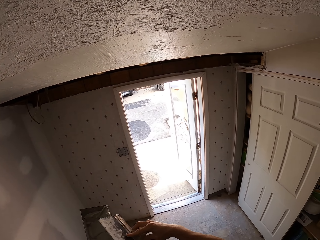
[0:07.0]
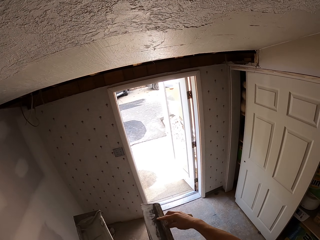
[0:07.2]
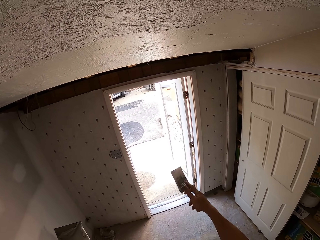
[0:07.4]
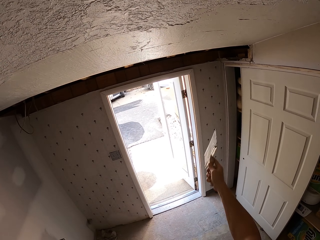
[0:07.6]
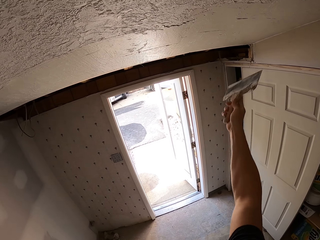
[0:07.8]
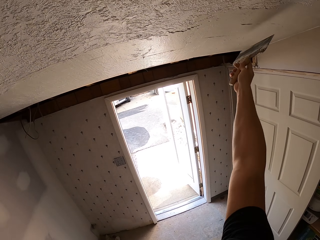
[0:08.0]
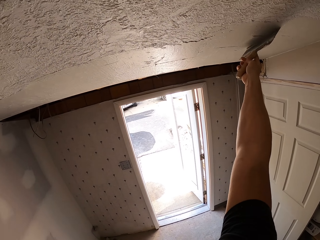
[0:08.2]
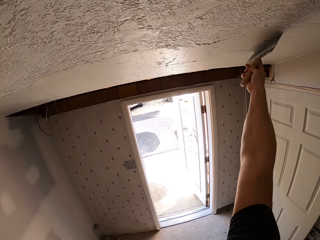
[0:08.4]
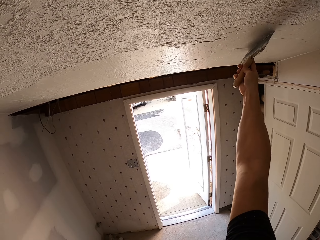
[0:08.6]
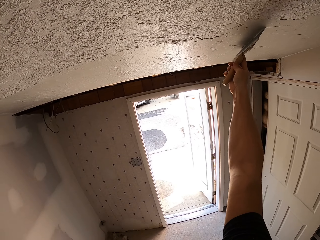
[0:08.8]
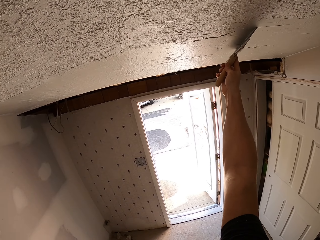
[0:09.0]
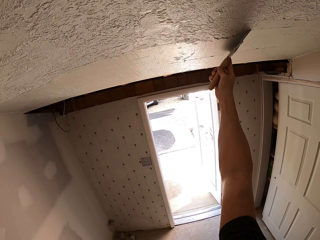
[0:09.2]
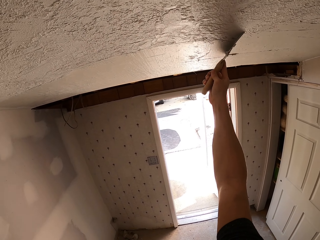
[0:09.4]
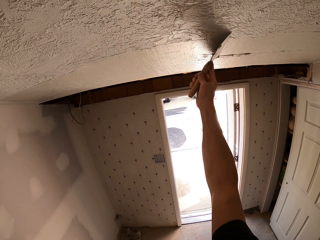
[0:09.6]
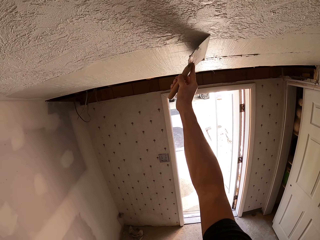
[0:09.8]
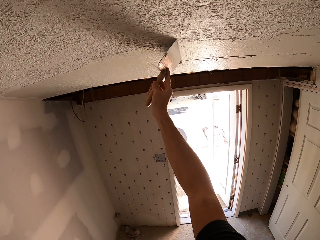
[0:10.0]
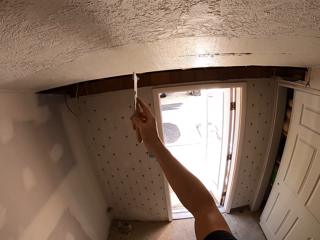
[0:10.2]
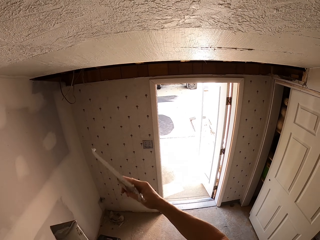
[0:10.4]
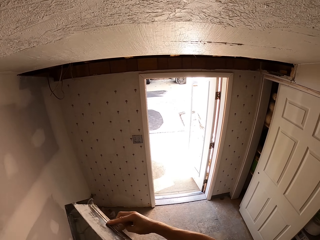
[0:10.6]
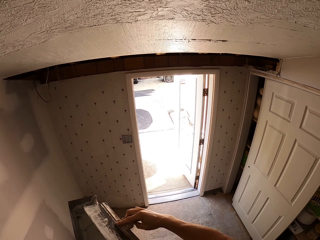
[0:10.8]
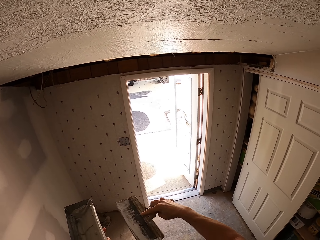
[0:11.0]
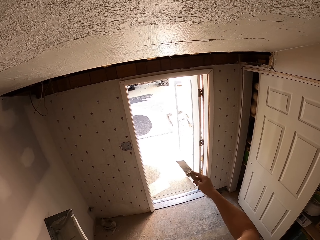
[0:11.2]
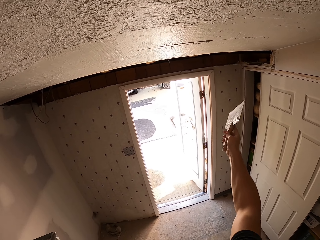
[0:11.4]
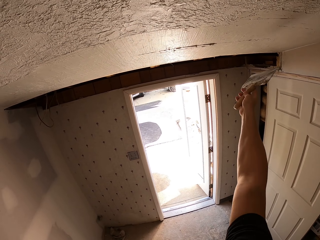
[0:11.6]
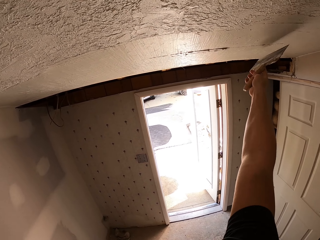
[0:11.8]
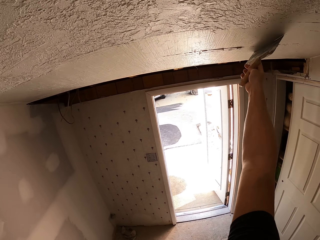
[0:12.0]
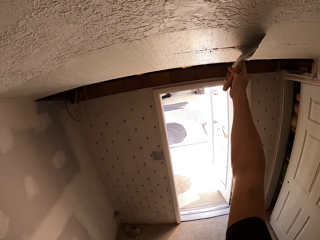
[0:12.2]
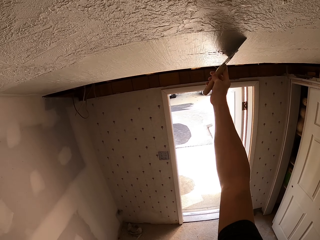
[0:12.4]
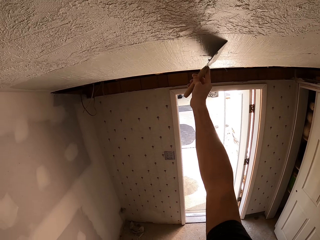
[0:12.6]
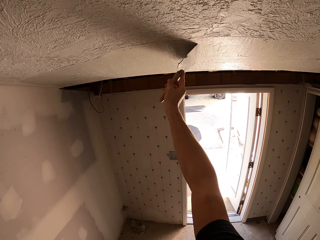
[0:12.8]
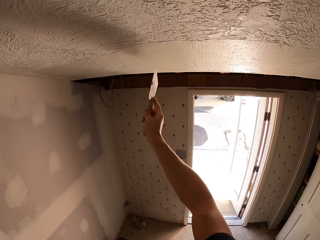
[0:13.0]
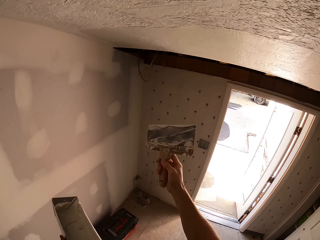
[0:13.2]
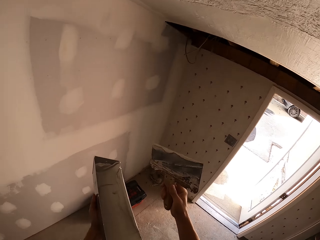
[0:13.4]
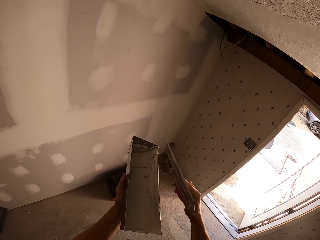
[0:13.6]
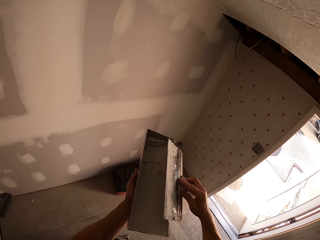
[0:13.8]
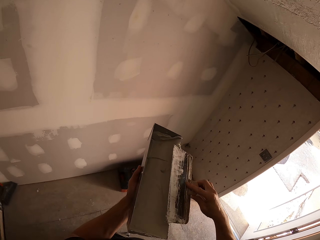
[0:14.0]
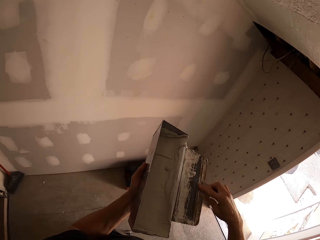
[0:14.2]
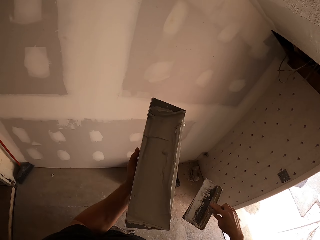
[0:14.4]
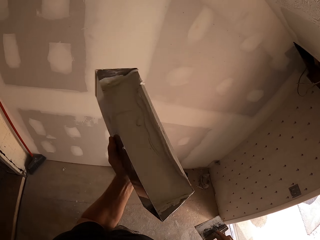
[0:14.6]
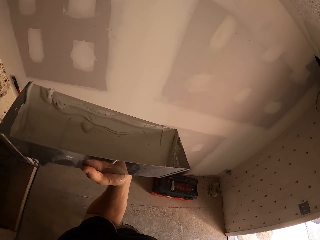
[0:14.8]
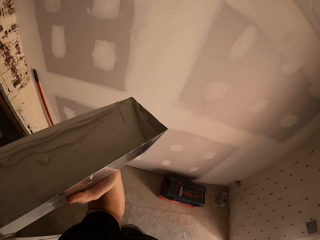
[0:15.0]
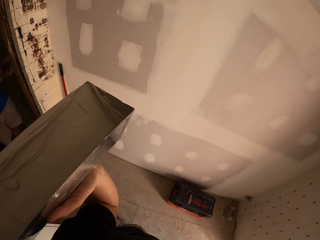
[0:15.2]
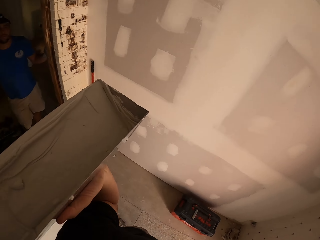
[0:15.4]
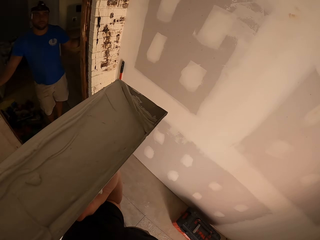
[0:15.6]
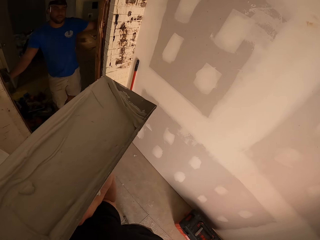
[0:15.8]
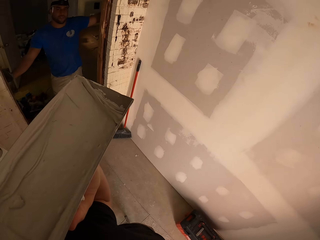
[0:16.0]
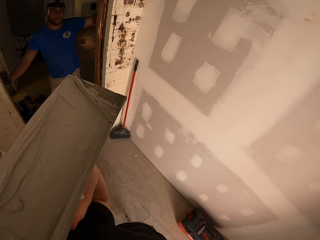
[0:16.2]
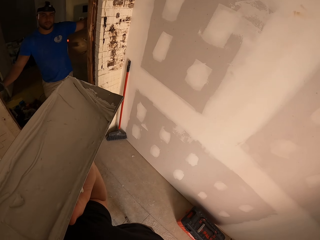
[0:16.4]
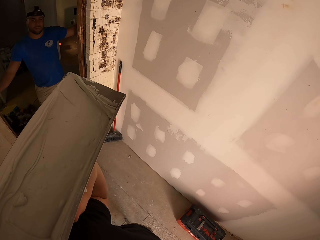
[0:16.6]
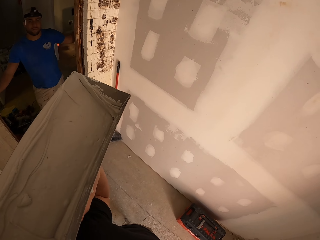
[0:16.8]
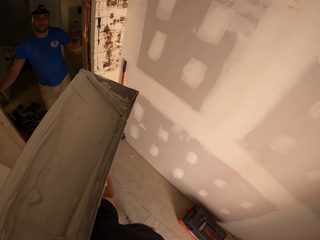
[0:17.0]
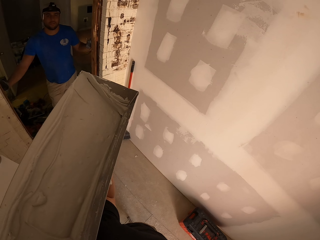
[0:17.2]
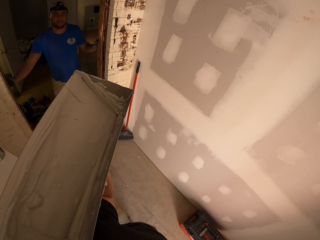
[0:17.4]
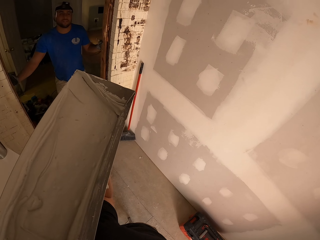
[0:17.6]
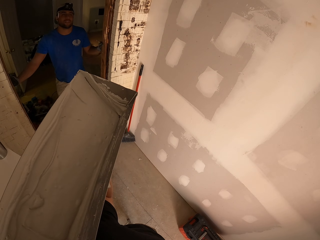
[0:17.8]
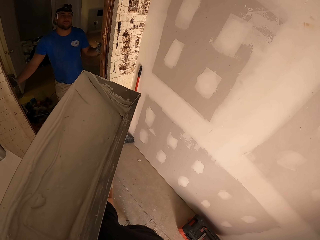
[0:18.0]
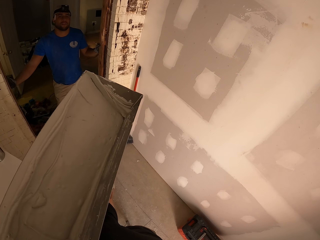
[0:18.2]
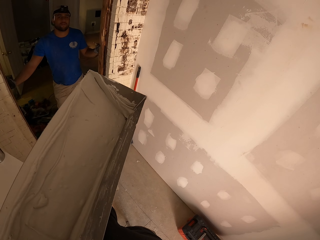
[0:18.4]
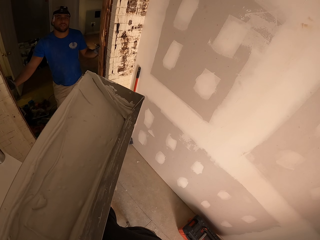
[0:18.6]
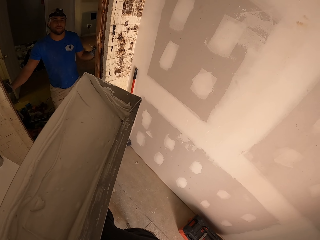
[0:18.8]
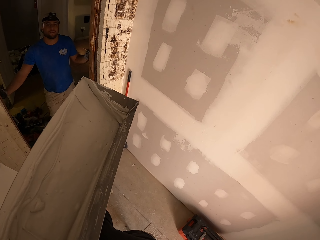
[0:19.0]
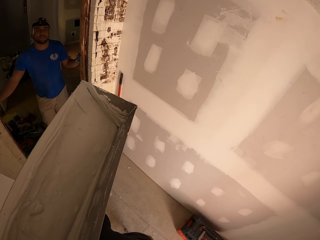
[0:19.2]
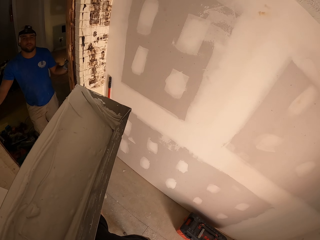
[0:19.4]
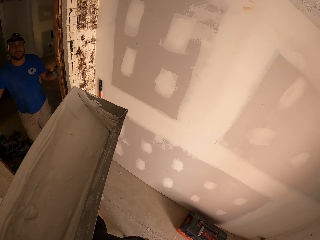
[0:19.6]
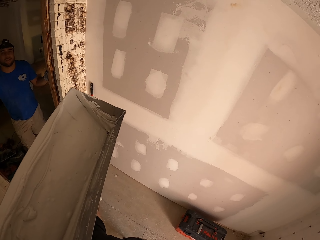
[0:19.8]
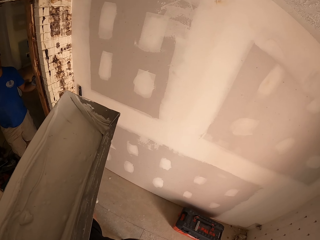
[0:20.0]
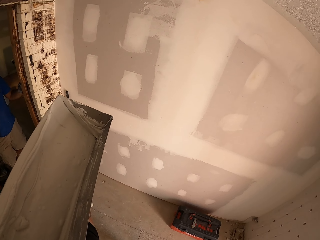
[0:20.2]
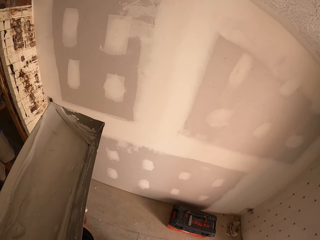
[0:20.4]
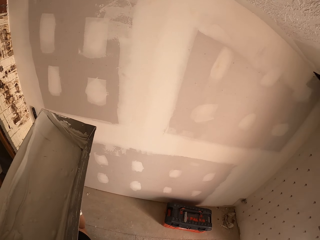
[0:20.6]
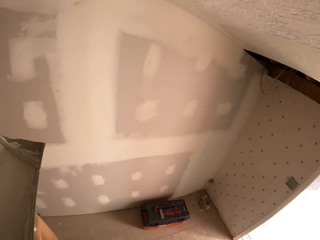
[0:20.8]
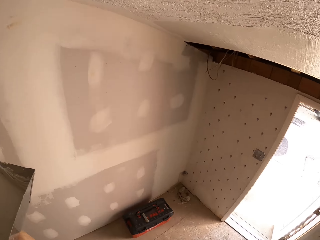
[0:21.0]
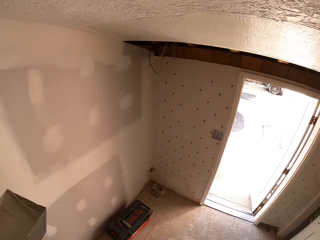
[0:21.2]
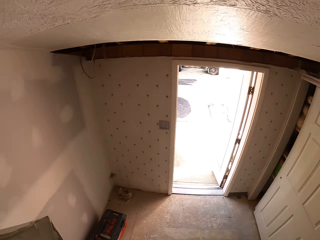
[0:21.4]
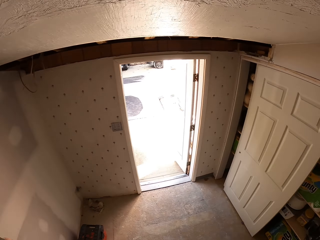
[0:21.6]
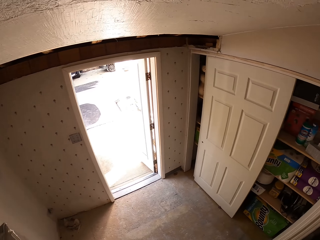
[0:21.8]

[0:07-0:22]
The camera wearer reduces the plaster. They wipe the brush on a container. They plaster the ceiling. They paint a wall. They remove the plaster from the masonry trowel. They wipe the brush on the container. They paint the wall. They plaster the ceiling. They remove the plaster from the masonry trowel. They wipe the brush on the container. They hold a square trowel on the left hand. A man stands at the door. The camera wearer turns around the room. They turn around.

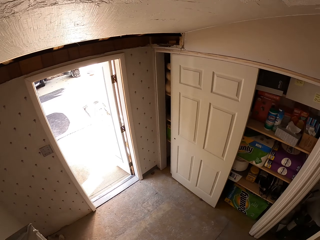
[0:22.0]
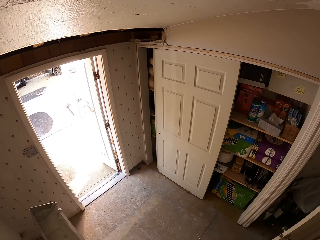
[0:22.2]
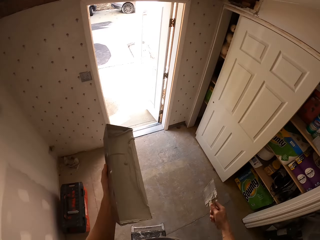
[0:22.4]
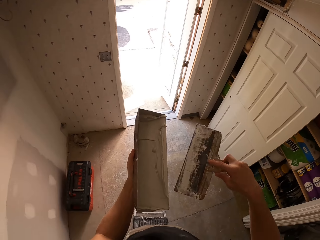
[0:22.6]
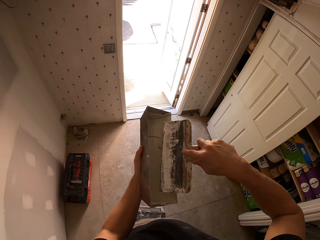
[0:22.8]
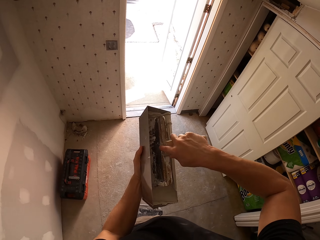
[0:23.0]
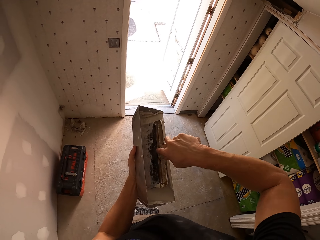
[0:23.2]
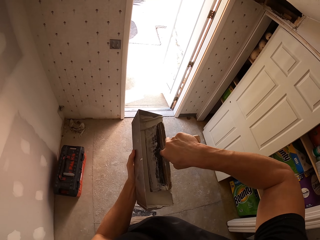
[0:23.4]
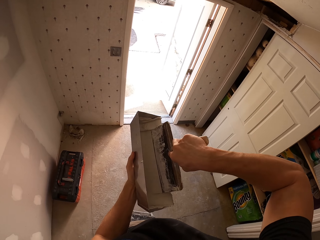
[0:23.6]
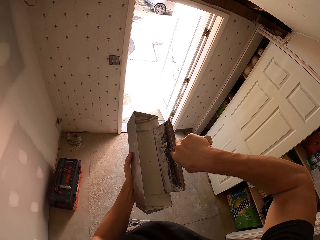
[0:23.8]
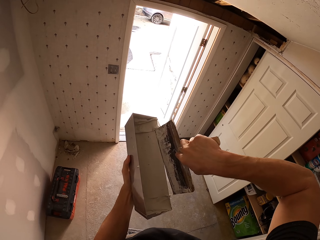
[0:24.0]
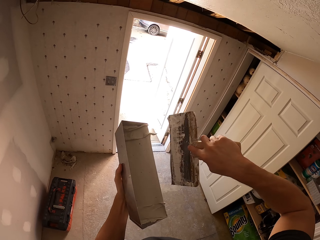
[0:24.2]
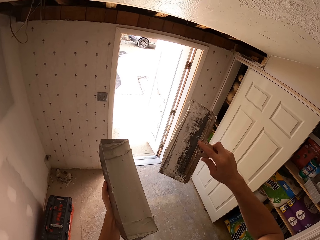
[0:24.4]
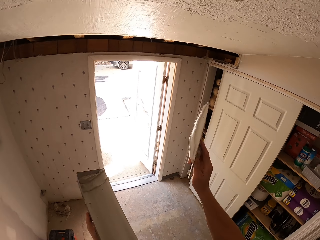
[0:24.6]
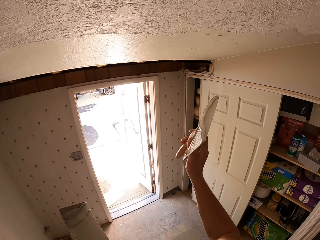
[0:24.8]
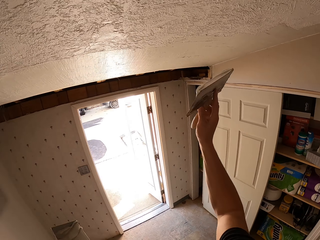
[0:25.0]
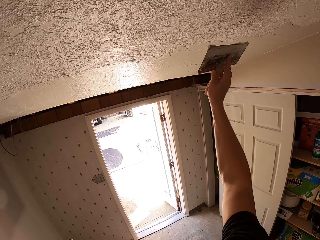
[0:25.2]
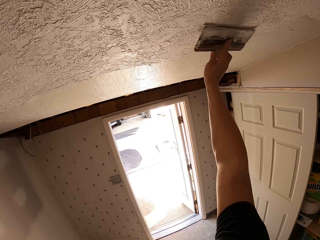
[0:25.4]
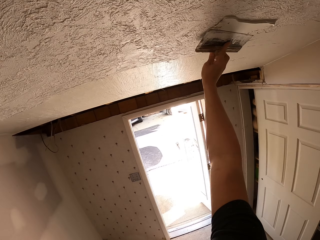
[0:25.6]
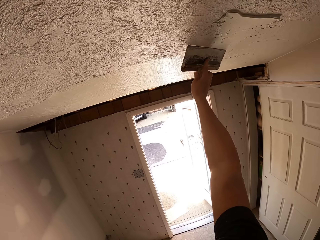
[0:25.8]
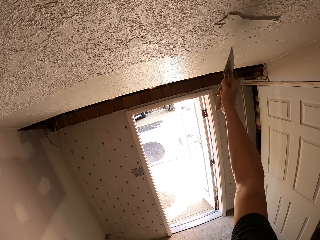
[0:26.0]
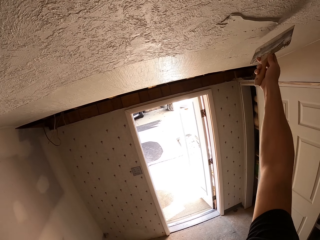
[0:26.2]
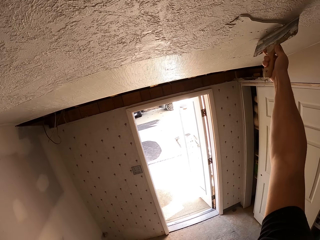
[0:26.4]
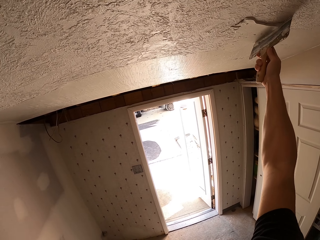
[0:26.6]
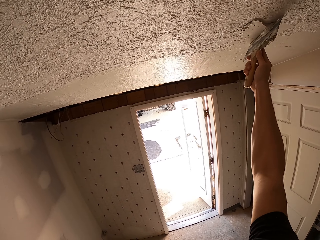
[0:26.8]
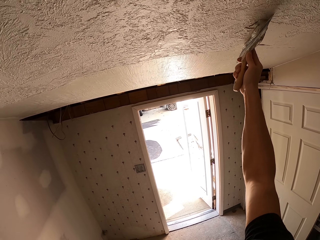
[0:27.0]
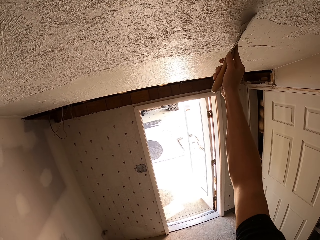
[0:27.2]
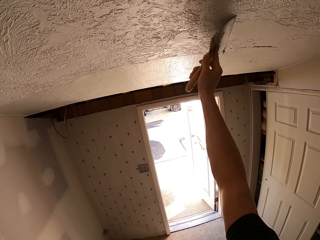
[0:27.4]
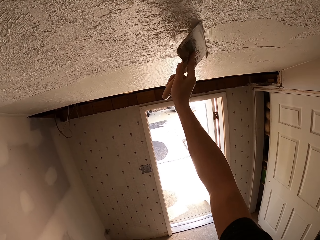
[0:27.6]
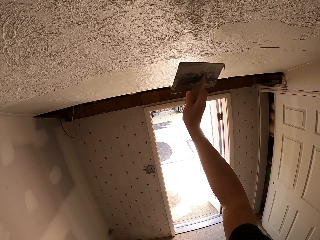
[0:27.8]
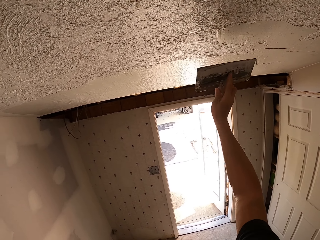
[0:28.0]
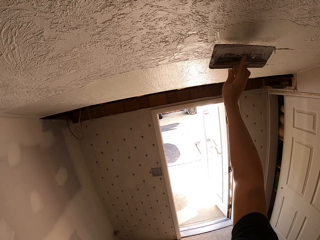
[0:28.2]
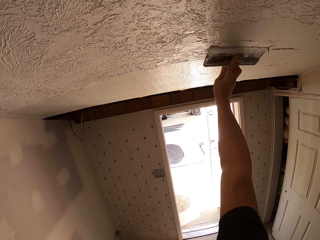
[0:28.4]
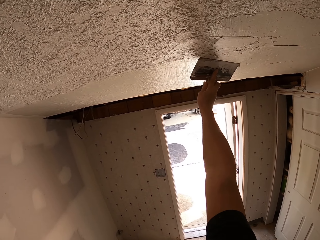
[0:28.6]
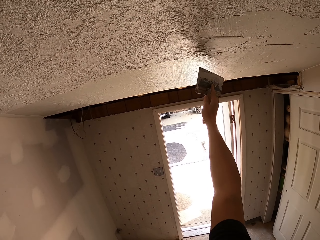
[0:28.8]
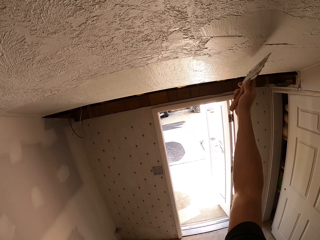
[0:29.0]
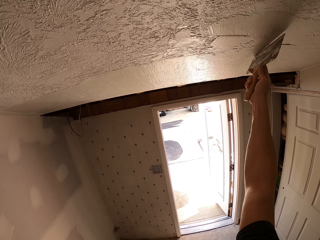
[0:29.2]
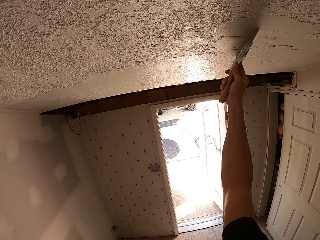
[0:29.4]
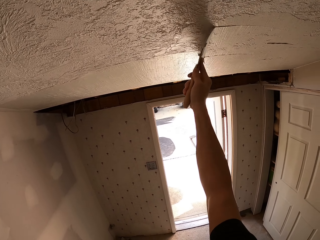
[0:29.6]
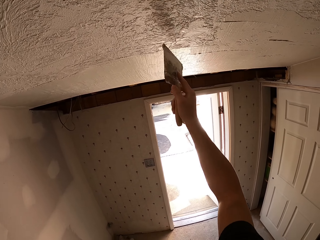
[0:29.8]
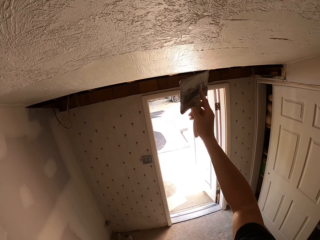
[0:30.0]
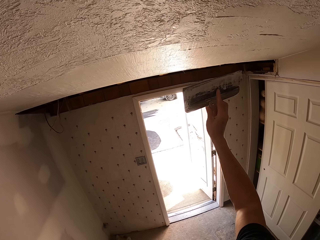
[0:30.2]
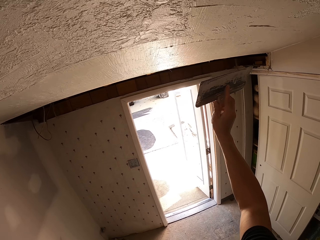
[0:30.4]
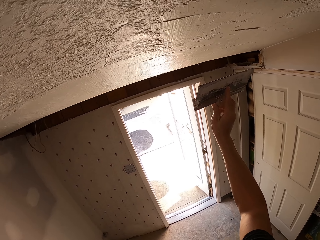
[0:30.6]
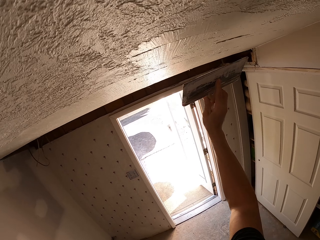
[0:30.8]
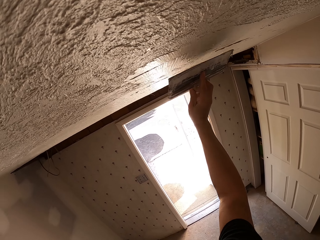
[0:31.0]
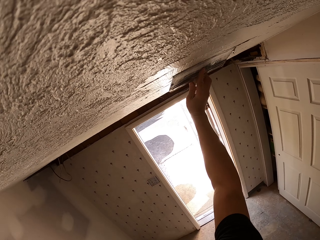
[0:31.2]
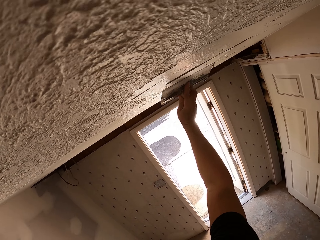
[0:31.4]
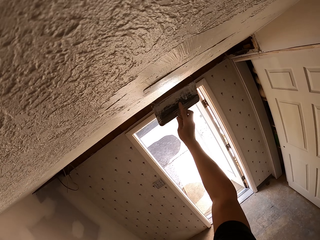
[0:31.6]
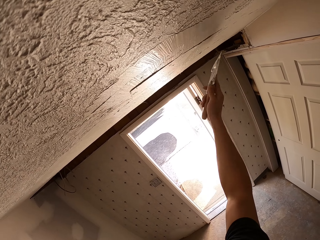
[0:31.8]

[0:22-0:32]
The camera wearer picks plaster with a masonry trowel. They put a brush inside a paint. They plaster the ceiling. They paint a wall.
